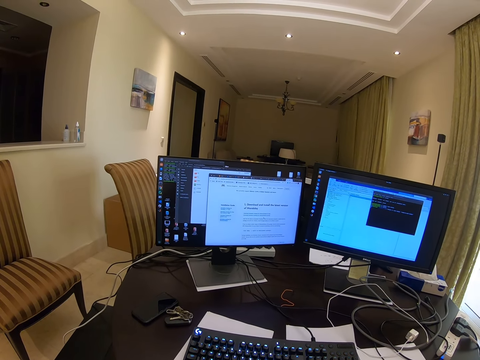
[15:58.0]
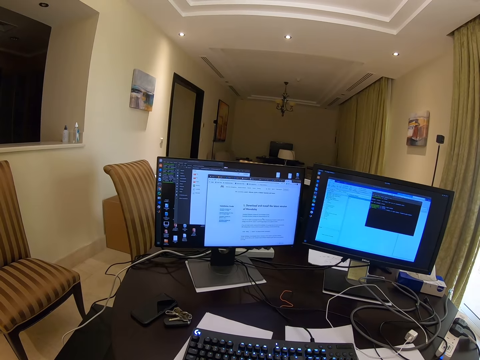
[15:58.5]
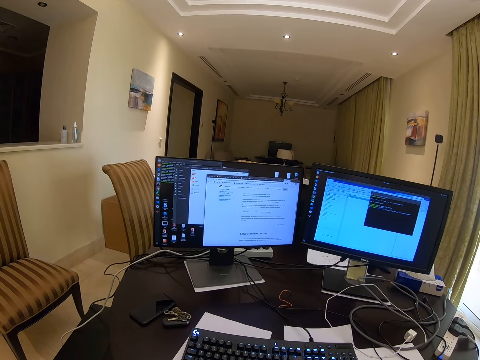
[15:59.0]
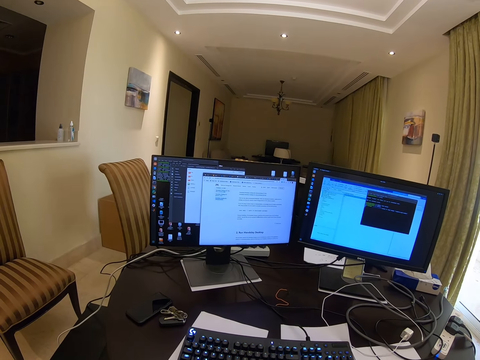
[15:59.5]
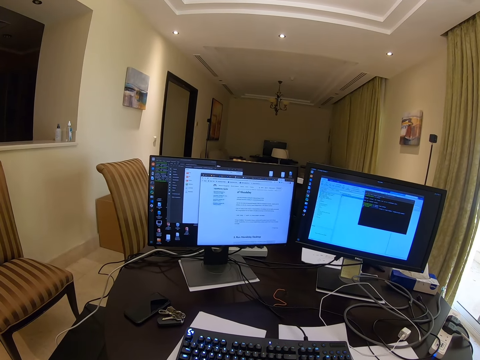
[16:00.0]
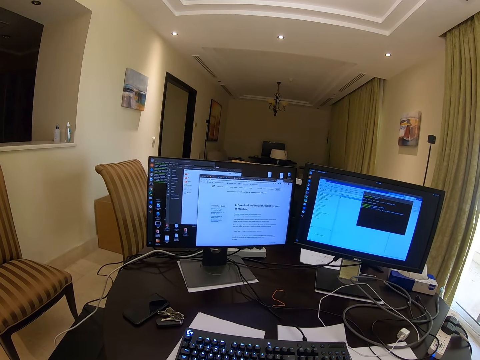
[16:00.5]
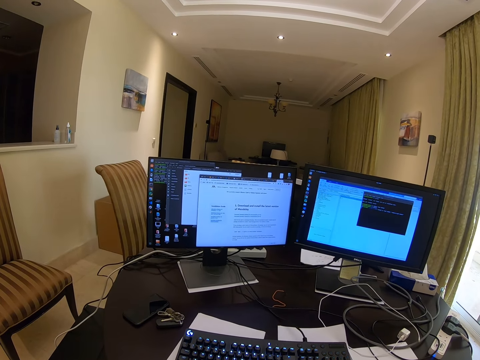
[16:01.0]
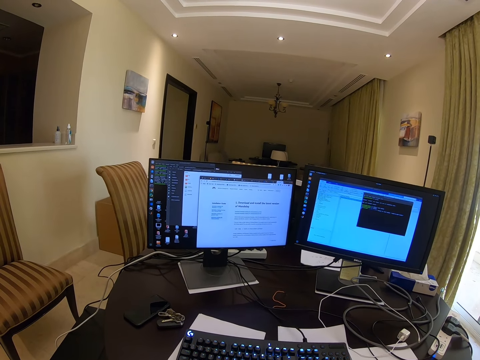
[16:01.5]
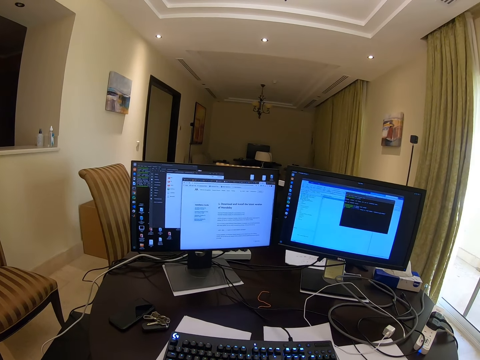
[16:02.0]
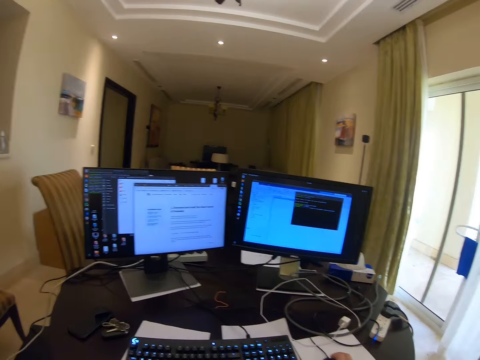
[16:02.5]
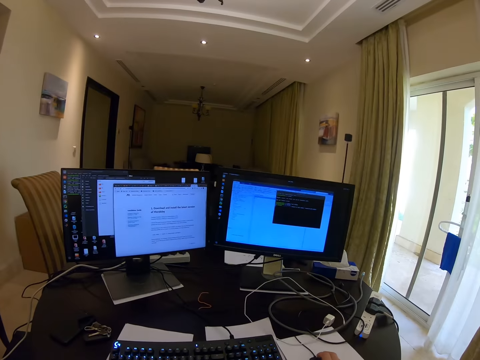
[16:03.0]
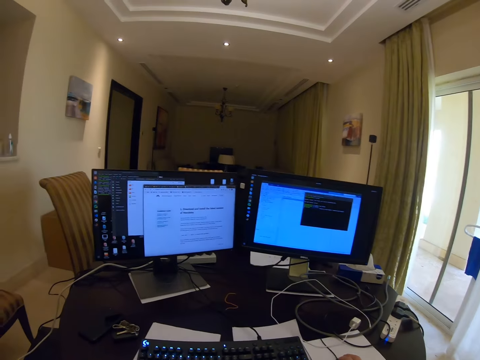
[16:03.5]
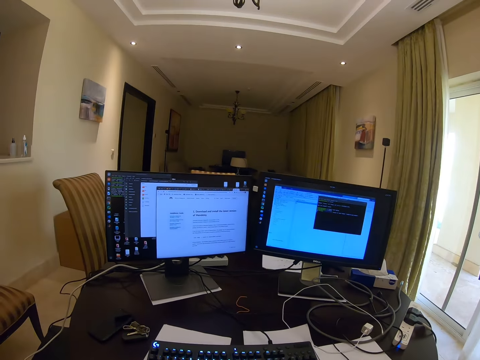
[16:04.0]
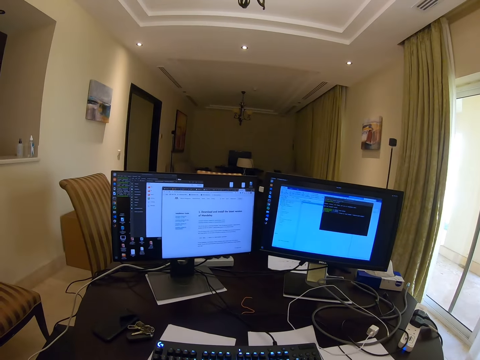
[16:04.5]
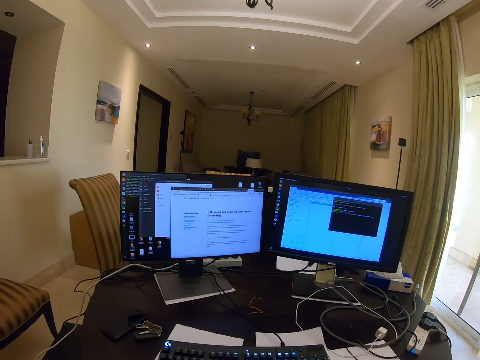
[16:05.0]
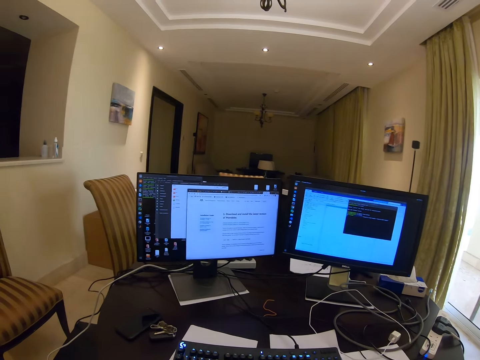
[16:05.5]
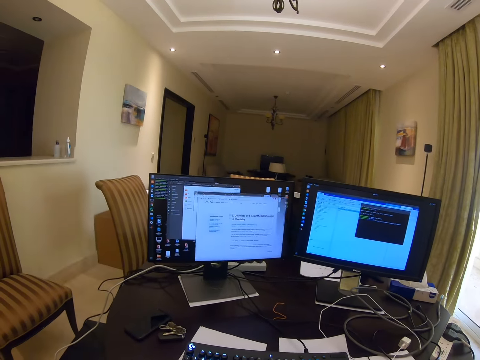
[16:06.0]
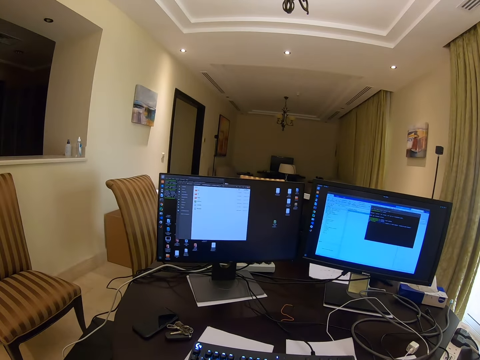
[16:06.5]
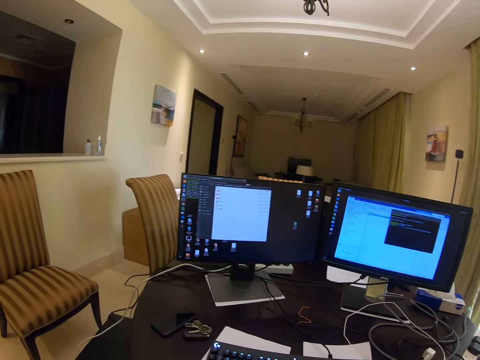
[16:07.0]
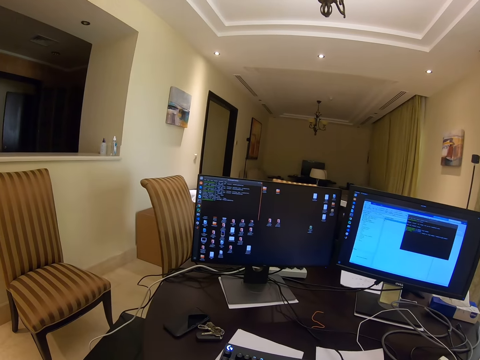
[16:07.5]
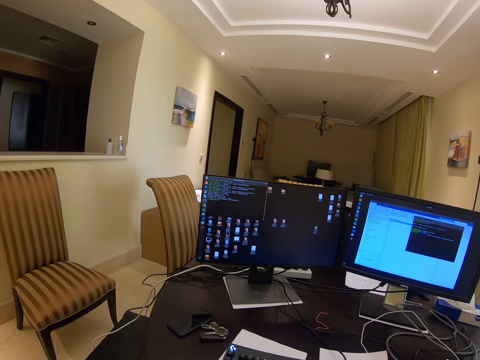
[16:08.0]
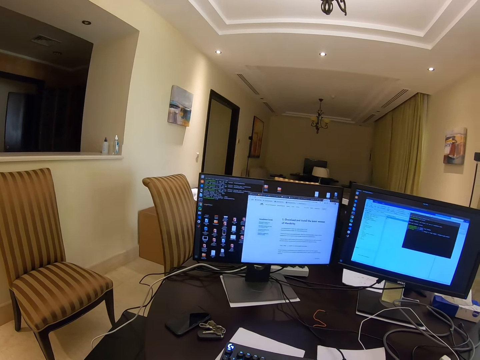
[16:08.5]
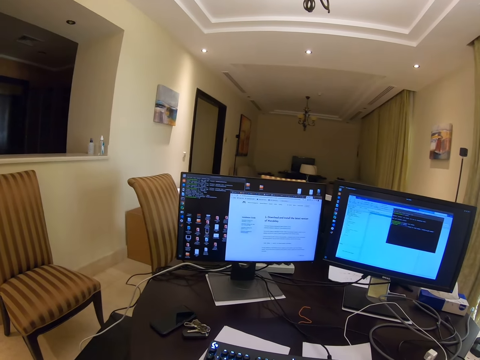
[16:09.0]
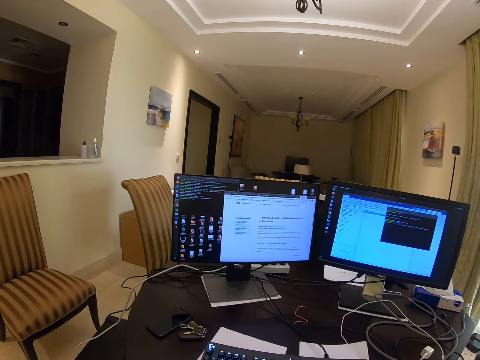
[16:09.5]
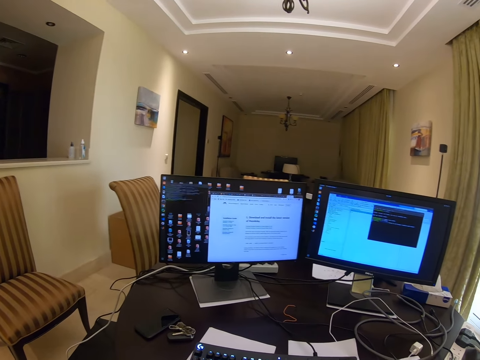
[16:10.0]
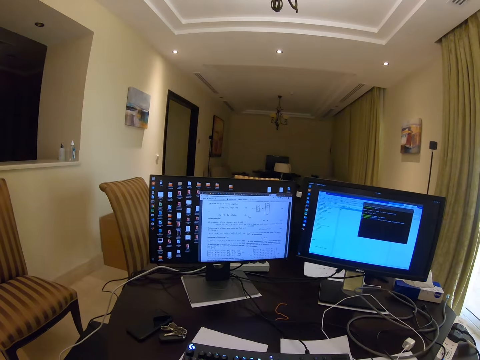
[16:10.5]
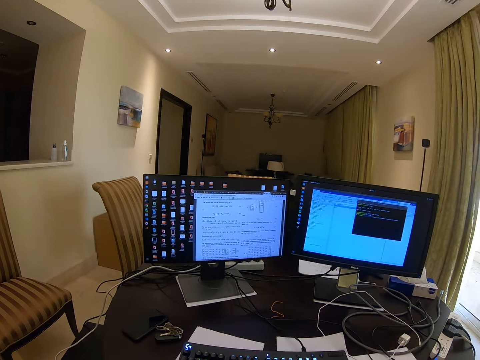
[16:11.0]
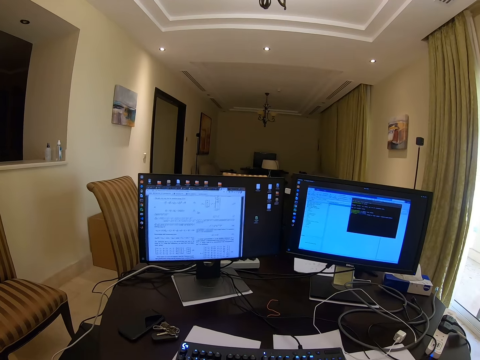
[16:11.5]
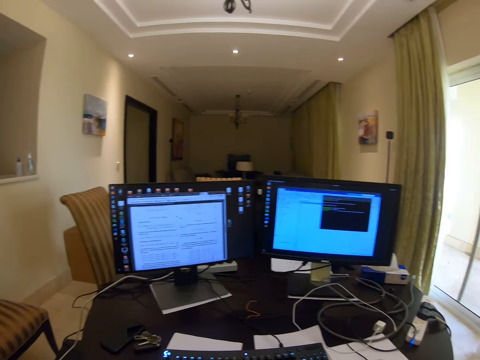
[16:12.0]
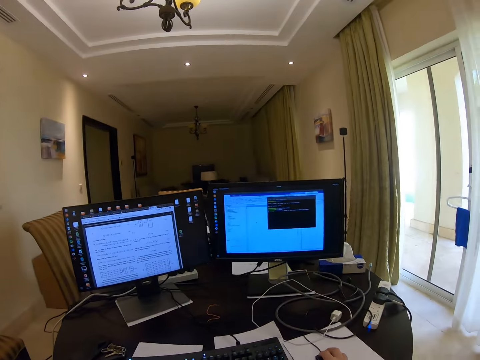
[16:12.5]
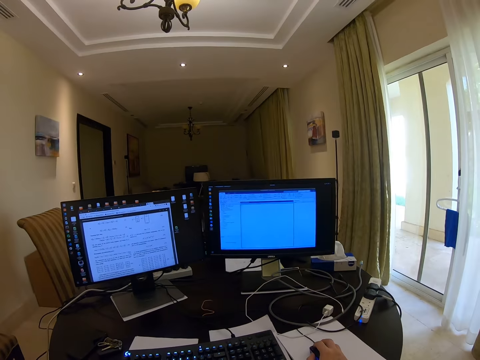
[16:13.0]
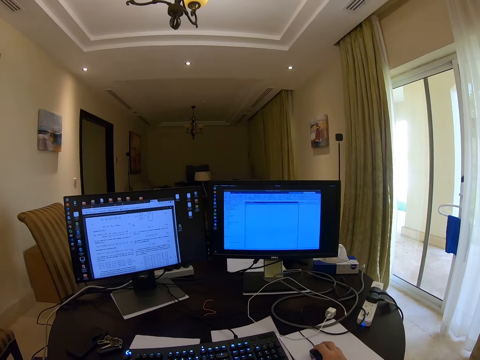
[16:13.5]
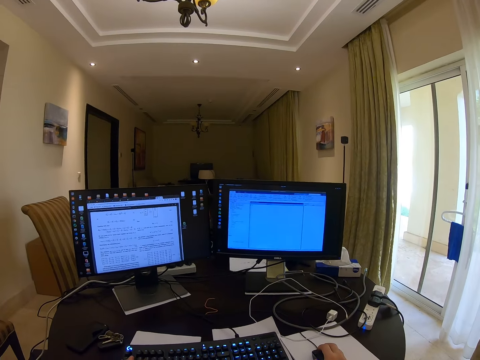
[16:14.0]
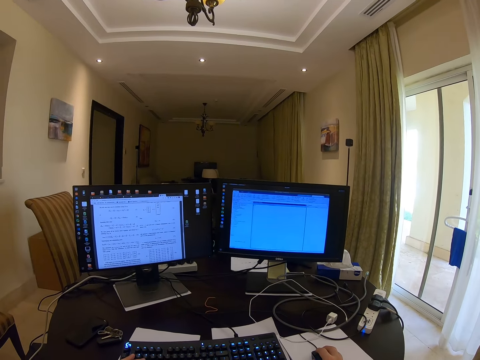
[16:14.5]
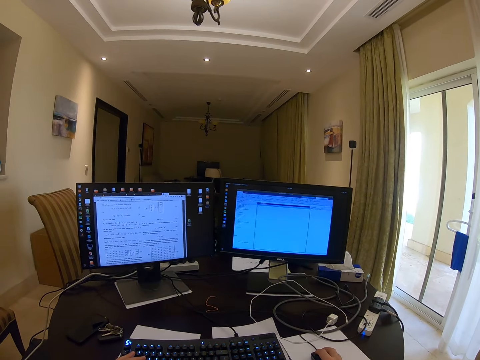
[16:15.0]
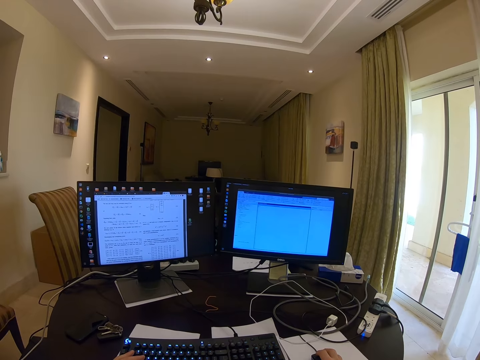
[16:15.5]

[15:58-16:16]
The camera wearer uses a mouse on the computer. They look at the background.

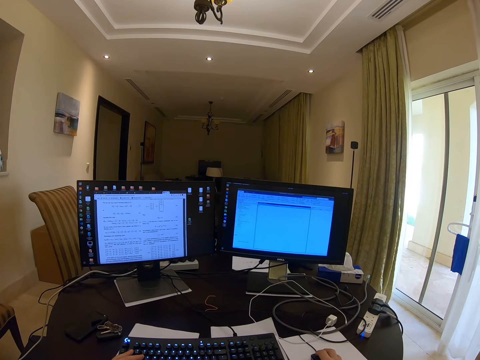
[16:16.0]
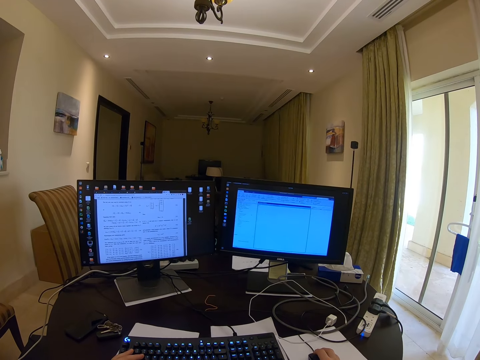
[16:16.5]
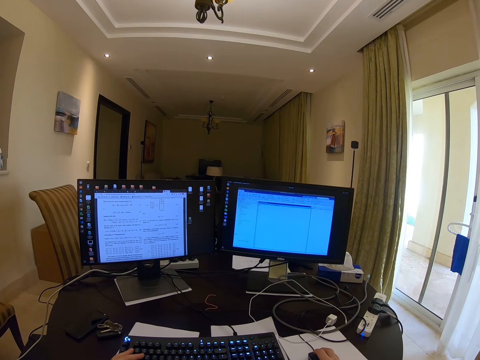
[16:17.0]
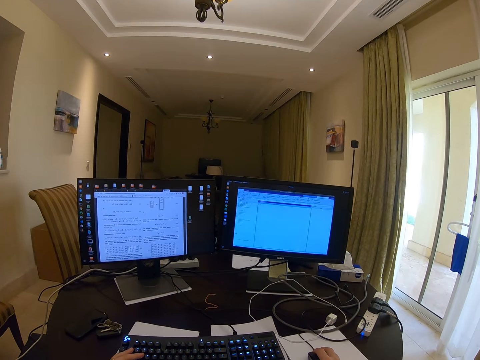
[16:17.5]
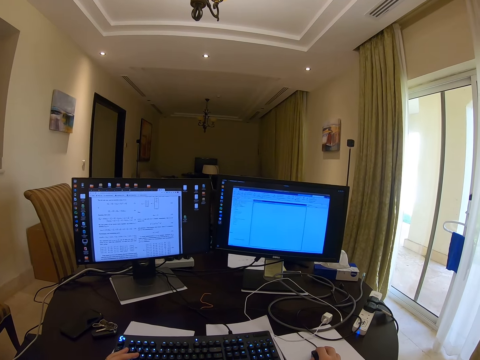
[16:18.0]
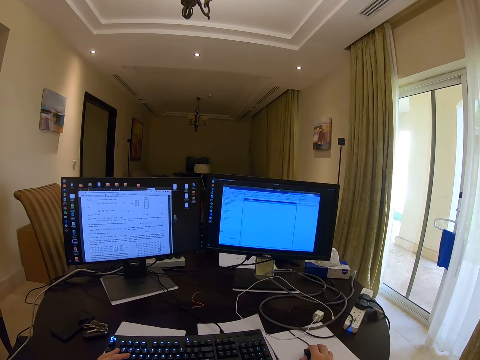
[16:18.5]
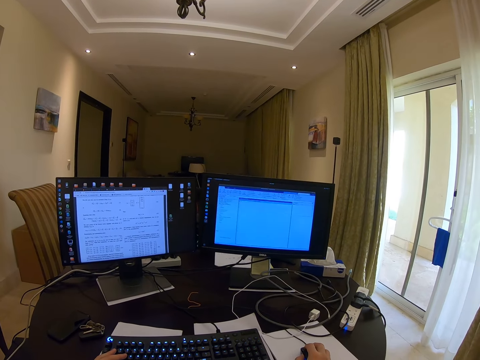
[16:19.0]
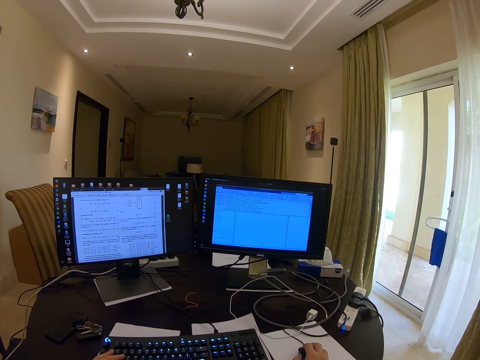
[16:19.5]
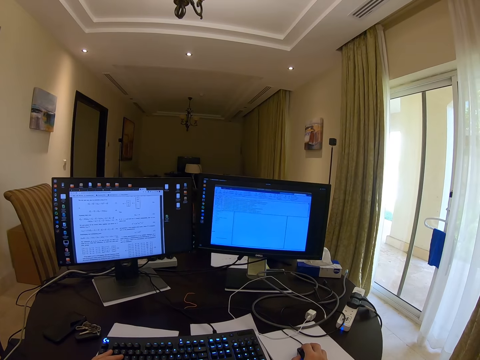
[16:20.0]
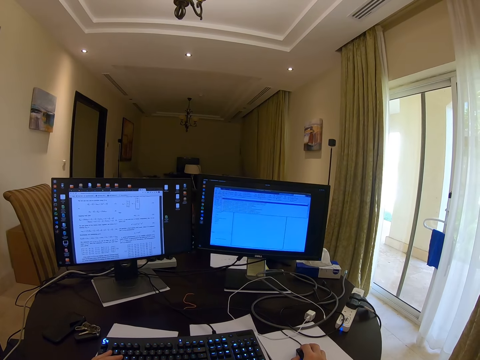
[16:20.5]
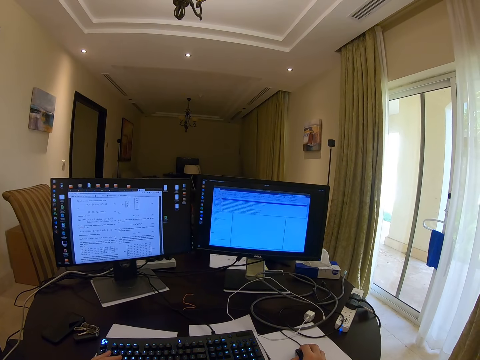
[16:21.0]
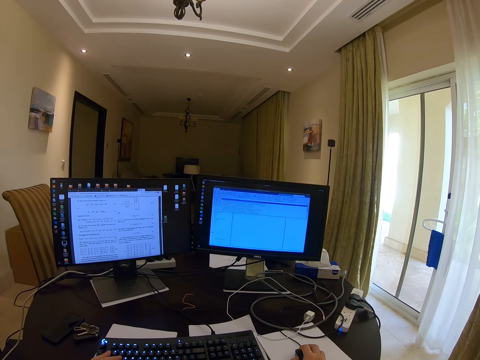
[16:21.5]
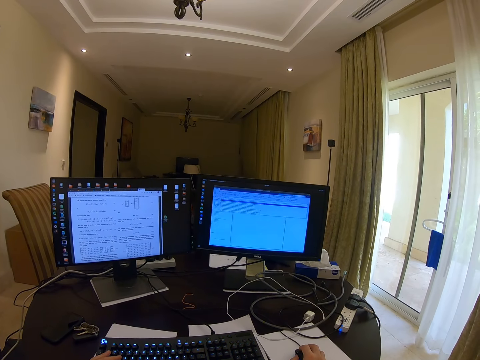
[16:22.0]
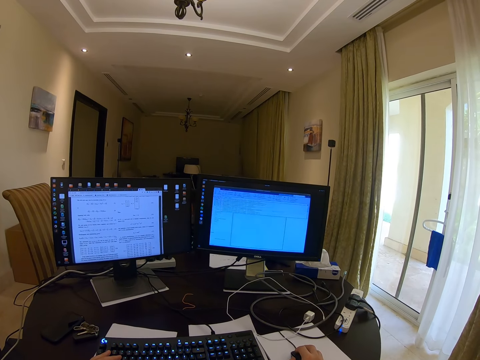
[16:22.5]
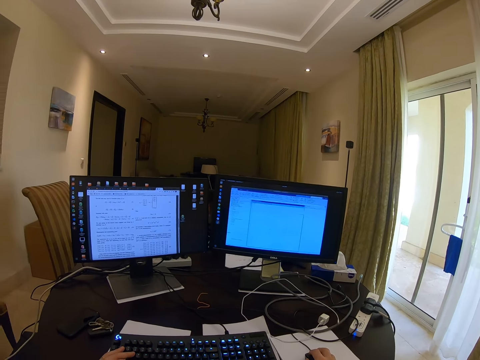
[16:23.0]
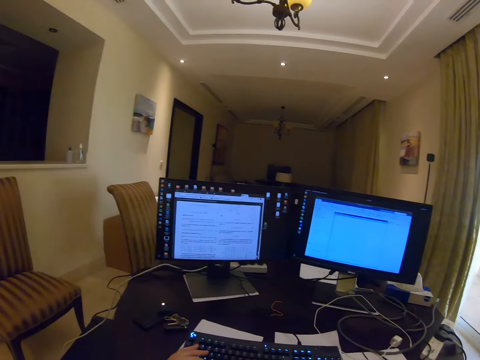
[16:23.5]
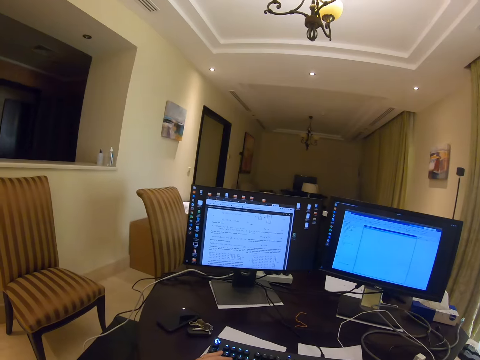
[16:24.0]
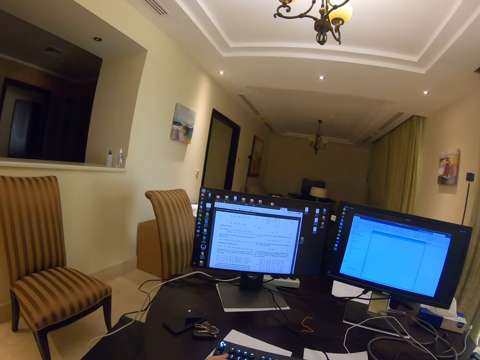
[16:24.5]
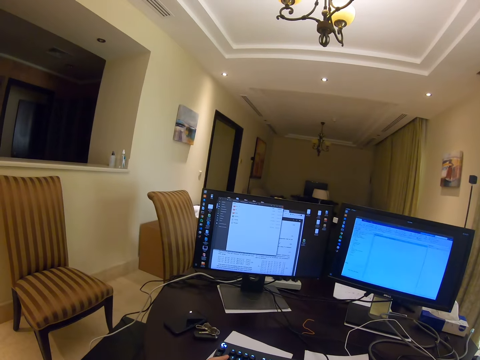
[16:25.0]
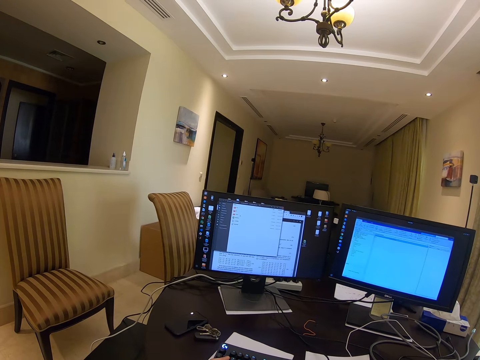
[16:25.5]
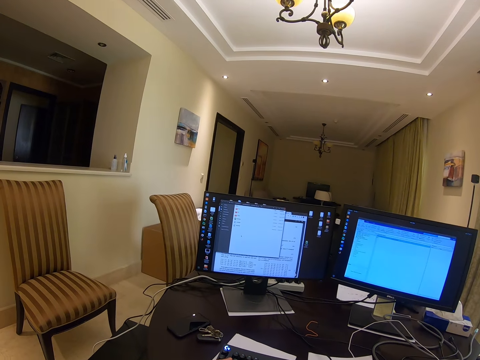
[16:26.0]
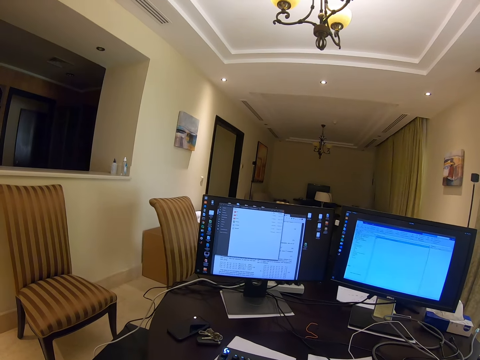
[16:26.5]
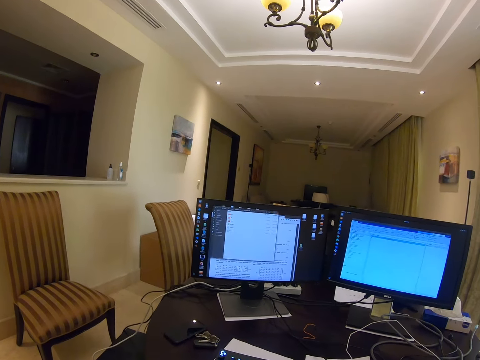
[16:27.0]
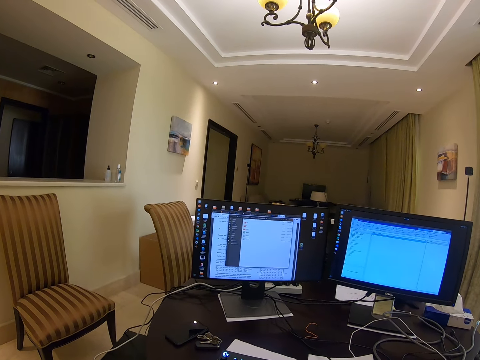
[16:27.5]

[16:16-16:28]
The camera wearer looks at the background.
